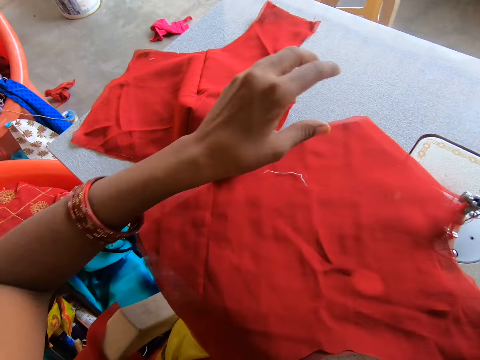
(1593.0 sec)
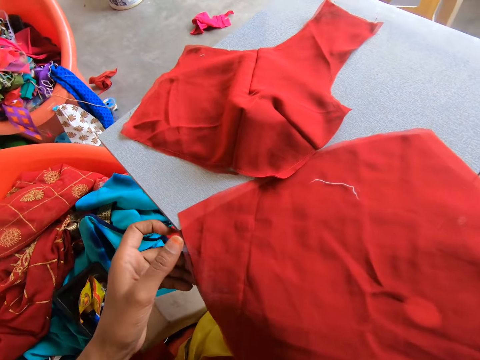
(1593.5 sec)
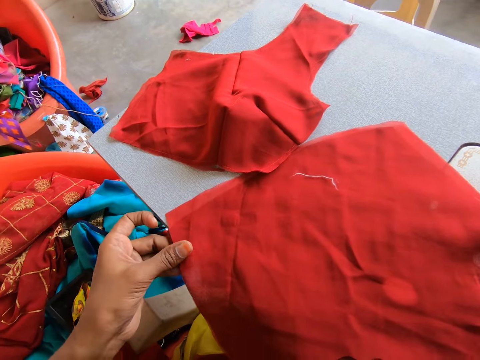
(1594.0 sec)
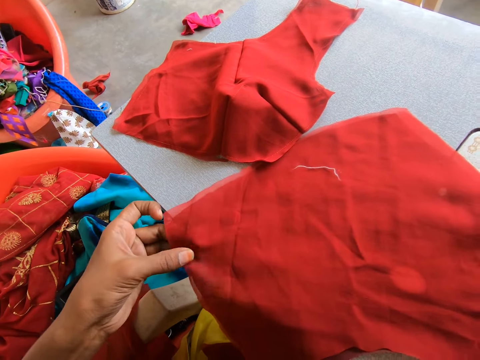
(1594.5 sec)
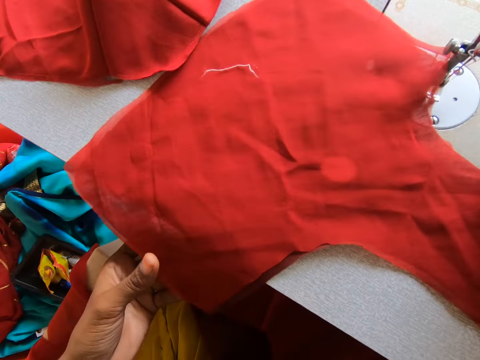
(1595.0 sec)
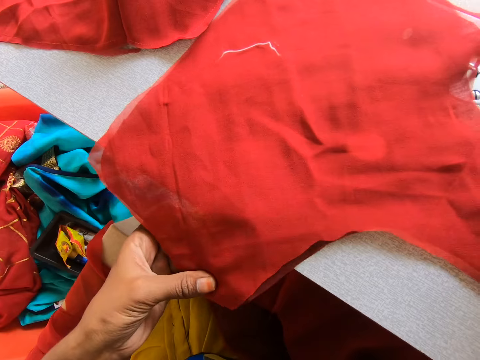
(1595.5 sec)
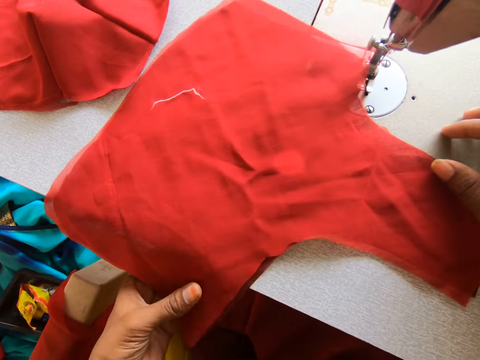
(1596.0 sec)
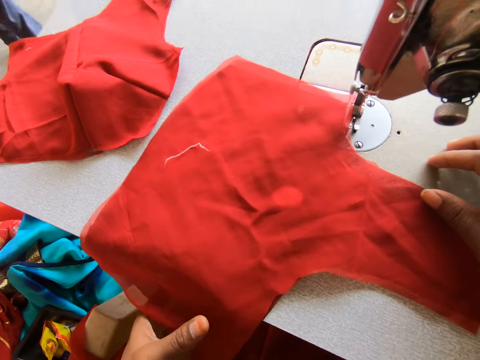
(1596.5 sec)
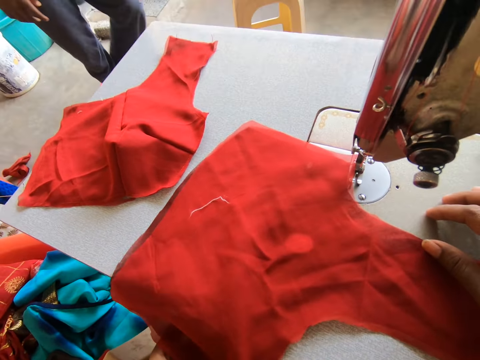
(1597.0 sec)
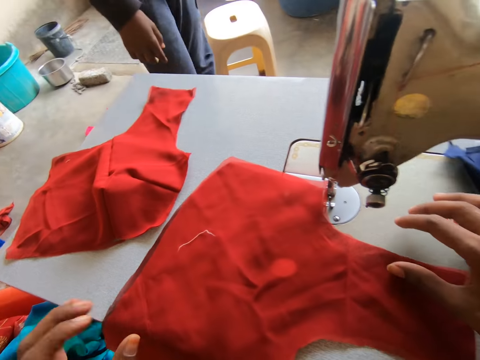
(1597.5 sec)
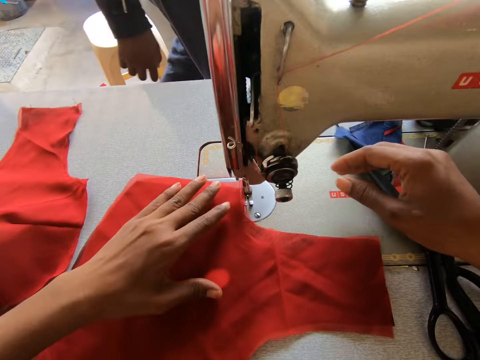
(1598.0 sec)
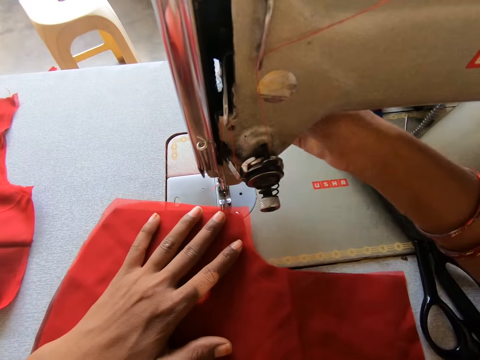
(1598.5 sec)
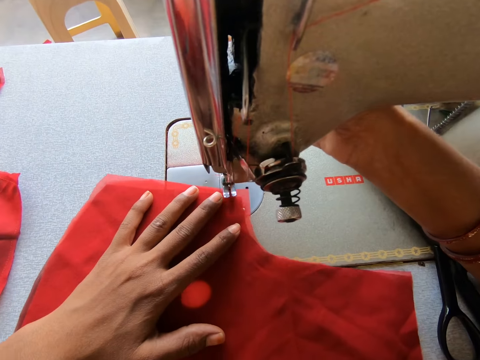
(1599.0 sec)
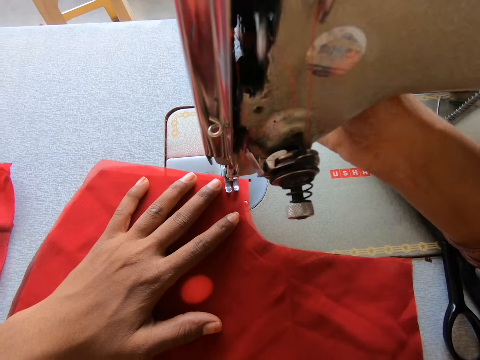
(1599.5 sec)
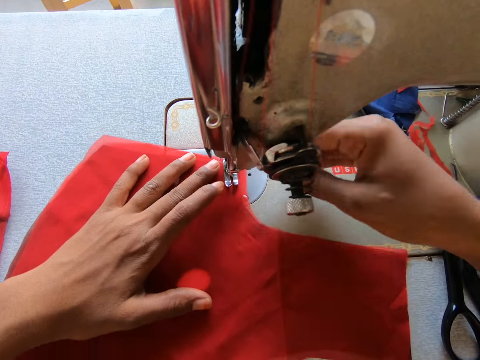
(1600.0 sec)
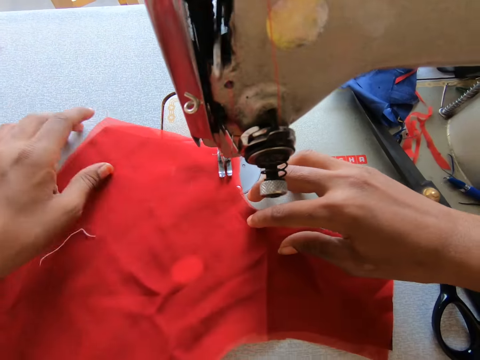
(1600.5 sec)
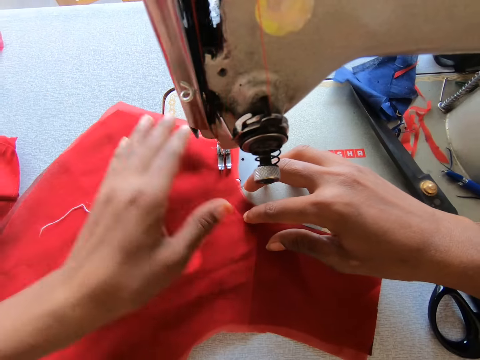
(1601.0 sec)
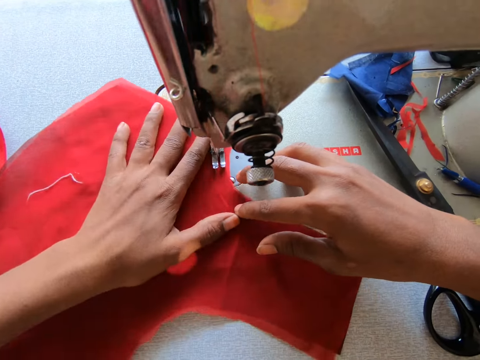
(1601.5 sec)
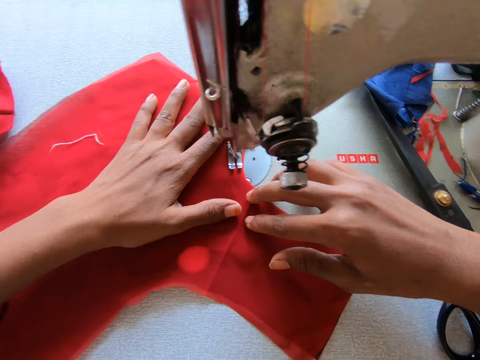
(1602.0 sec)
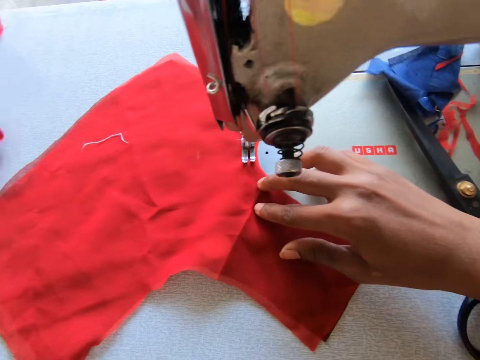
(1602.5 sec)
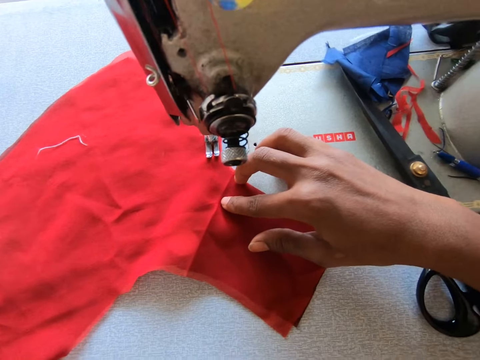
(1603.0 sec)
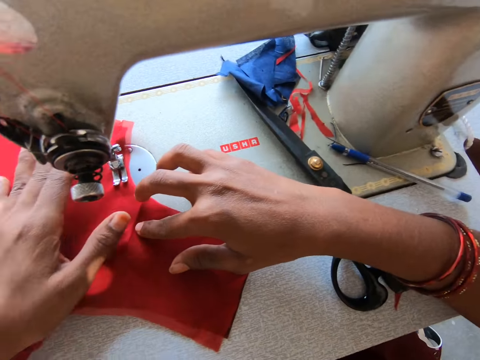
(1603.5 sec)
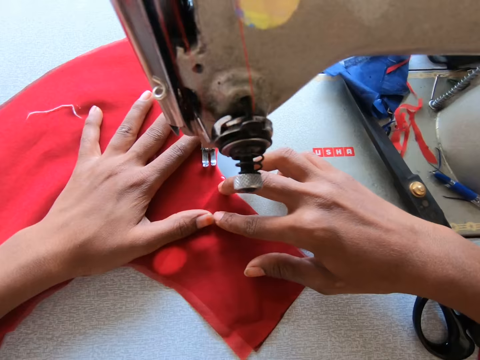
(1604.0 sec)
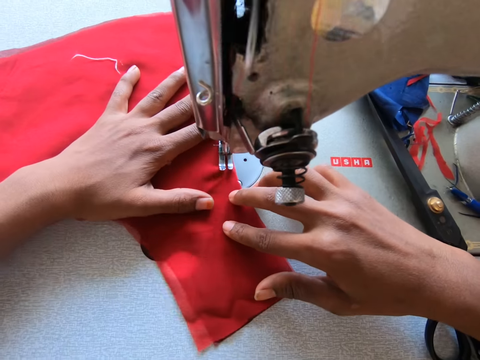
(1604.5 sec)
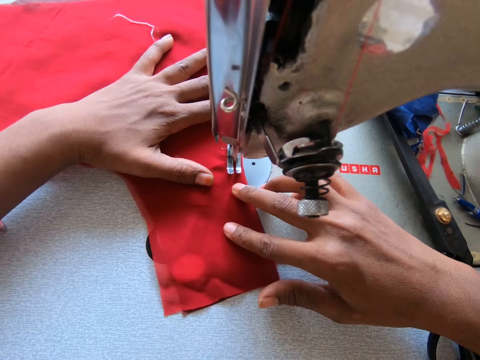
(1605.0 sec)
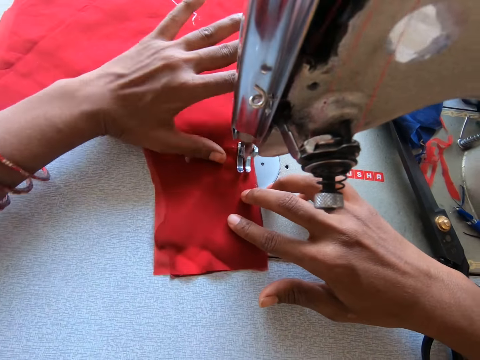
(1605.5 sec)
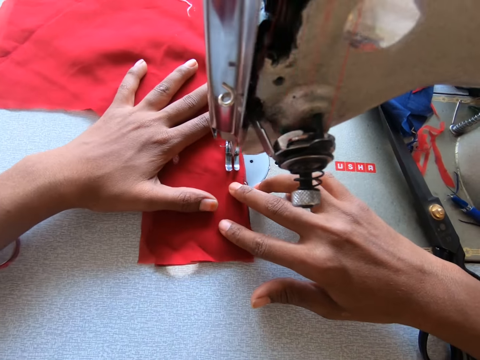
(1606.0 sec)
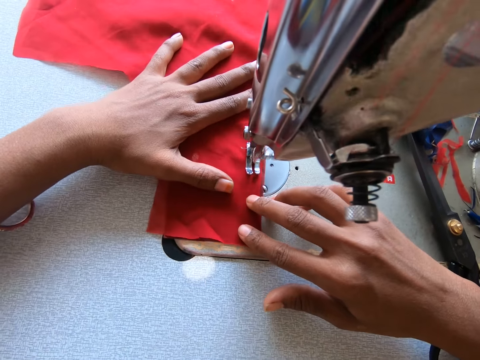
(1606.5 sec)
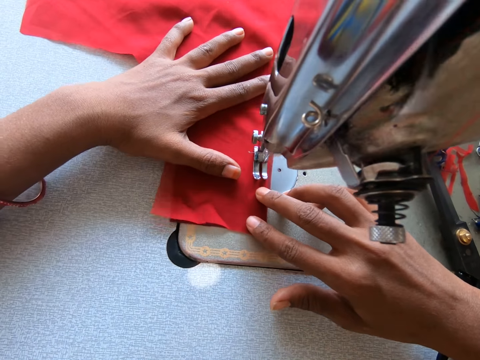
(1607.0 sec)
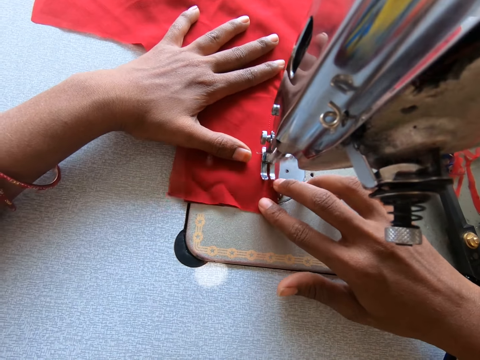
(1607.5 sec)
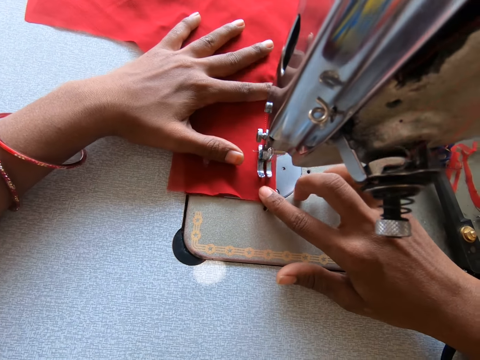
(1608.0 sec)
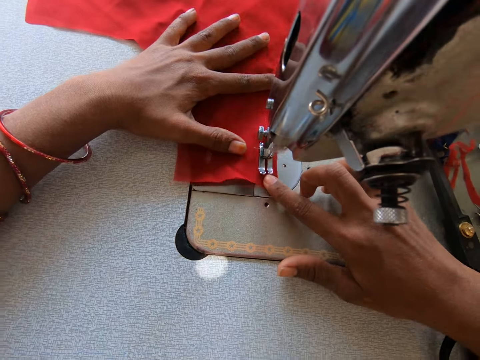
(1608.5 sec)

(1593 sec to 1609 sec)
The camera wearer holds the fabric. They set the fabrics to the machine and sew the fabrics. They push the bodice on the side. They move the left hand aside. They sew the fabrics. They take the hand back to the piece of cloth.

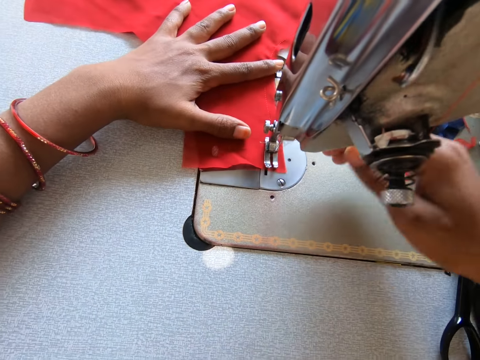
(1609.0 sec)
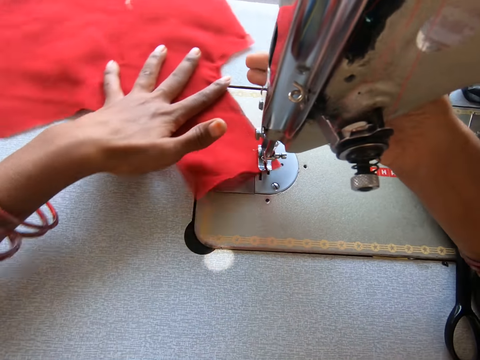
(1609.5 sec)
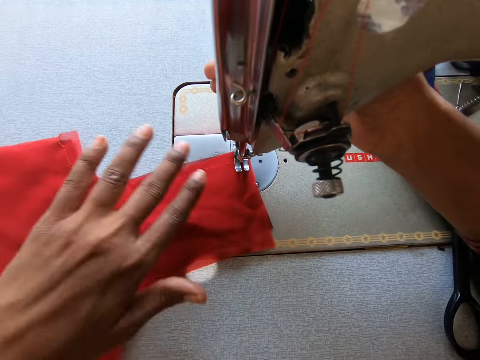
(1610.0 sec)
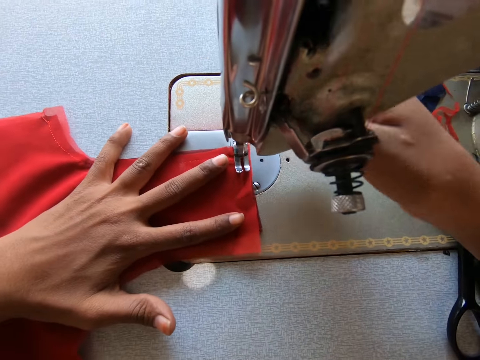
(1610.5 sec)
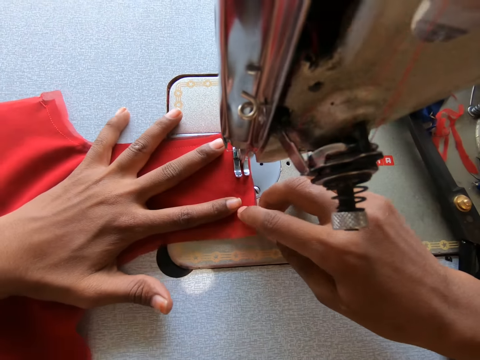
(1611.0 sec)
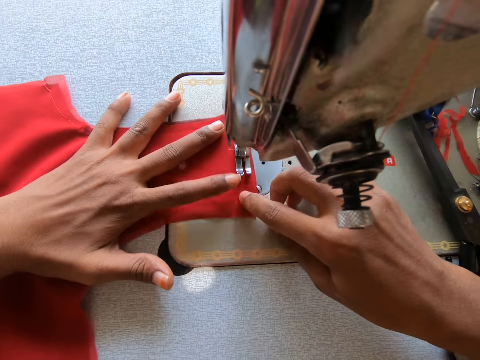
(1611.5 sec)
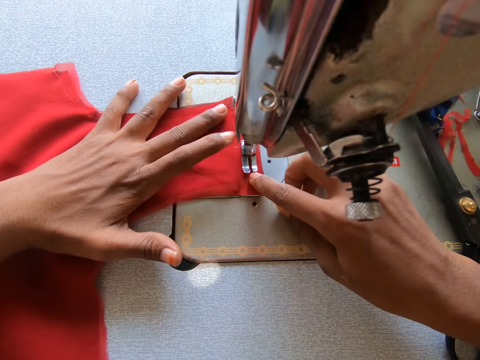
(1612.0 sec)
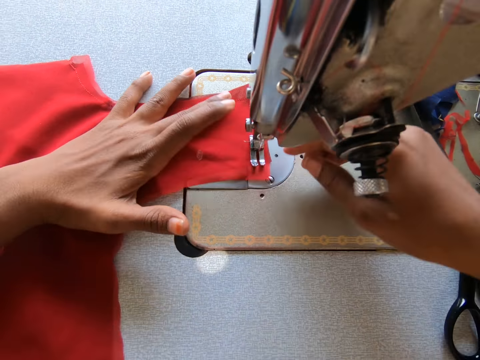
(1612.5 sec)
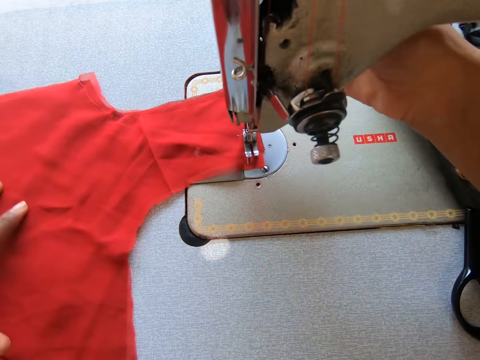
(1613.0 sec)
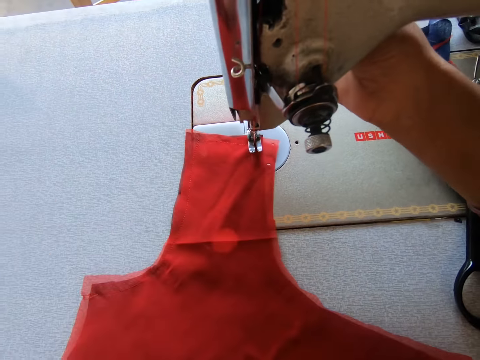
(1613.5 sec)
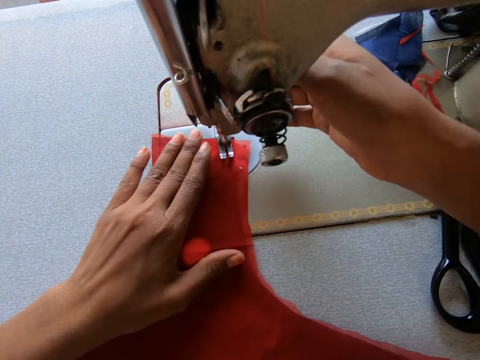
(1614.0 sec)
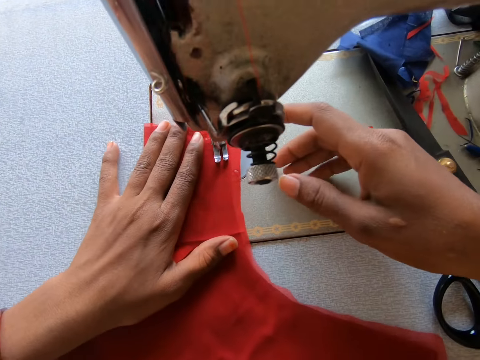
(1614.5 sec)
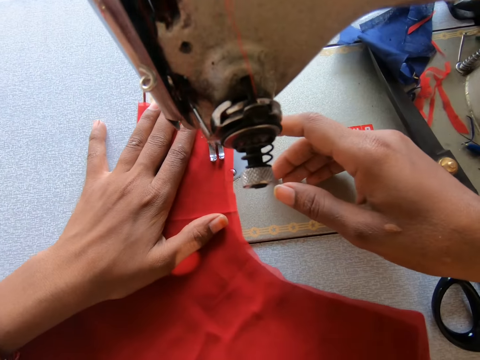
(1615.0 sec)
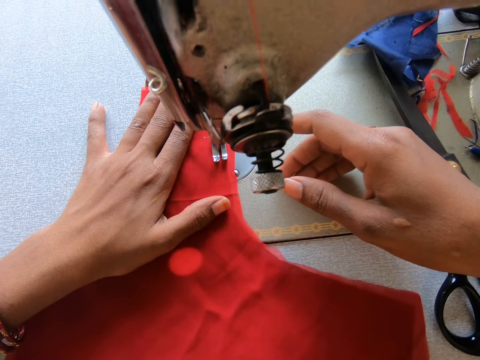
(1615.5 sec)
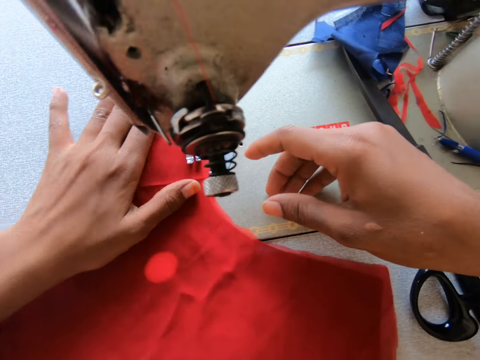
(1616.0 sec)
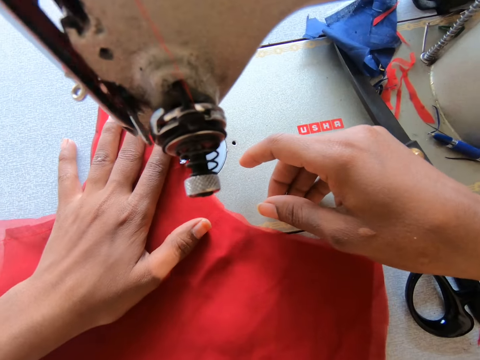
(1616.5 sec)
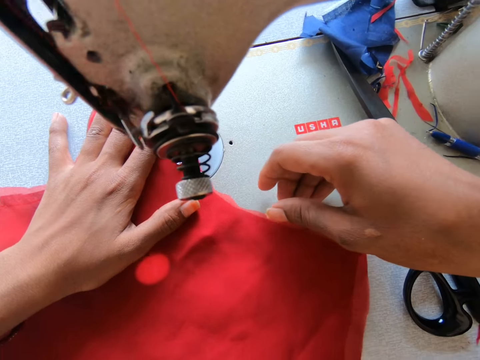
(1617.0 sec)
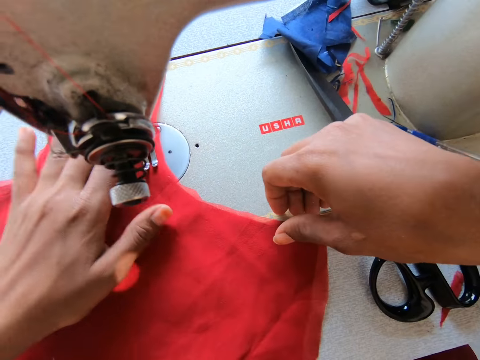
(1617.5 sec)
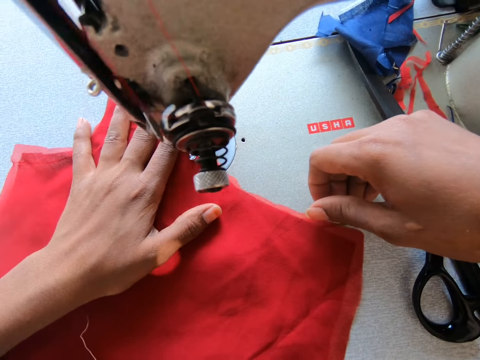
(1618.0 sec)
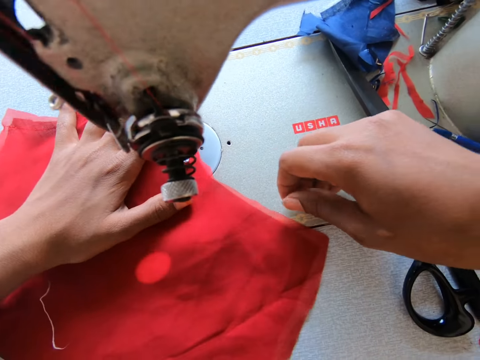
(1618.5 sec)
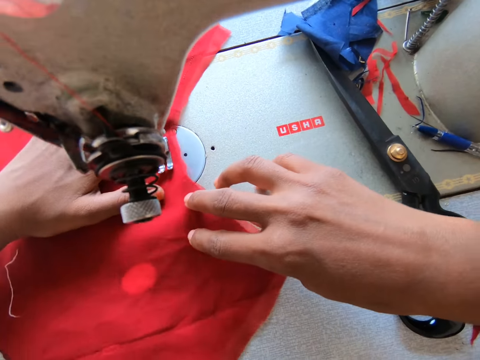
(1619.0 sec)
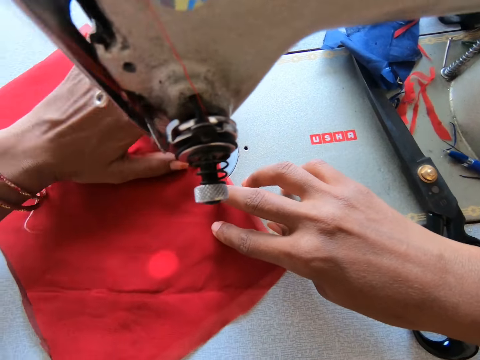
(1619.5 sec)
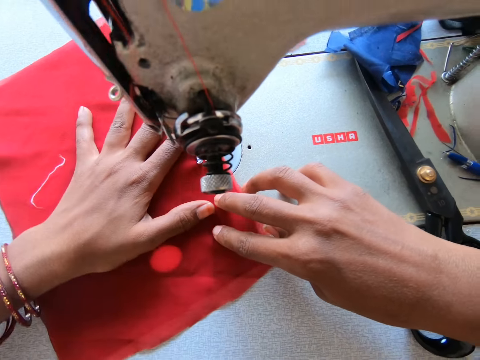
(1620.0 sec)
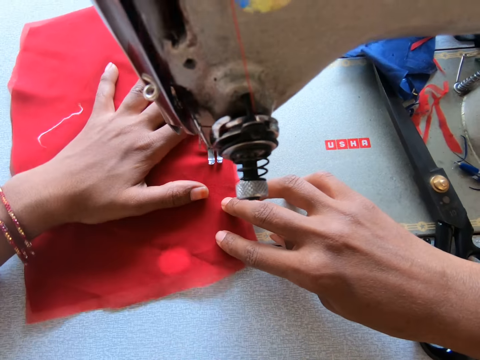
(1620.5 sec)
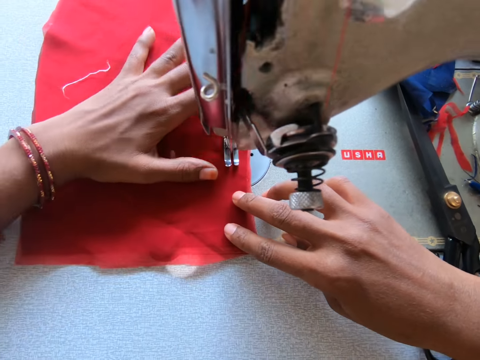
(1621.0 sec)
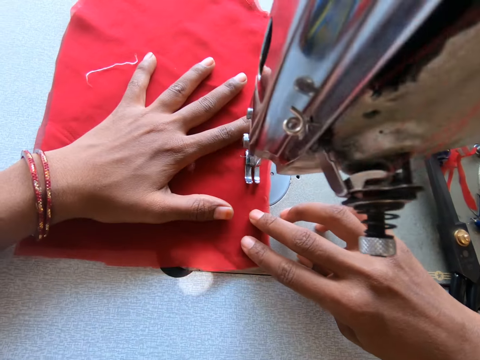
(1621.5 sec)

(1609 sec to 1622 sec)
The camera wearer turns the fabrics. They touch the reverse lever. They sew the fabrics. They turn the fabrics, lift the teeth of the sewing machine, adjust the cloth with the hand, drop the teeth of the machine, and sew with the sewing machine.
